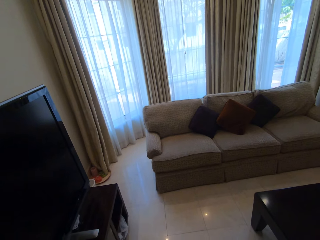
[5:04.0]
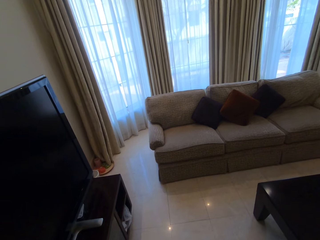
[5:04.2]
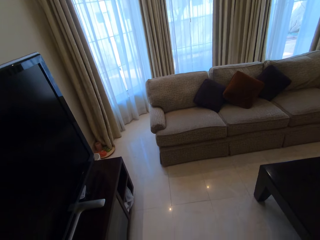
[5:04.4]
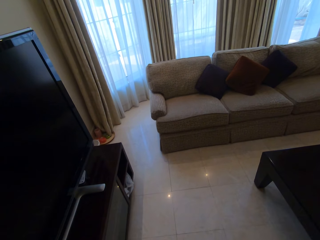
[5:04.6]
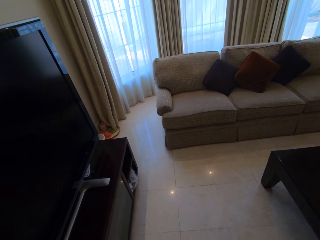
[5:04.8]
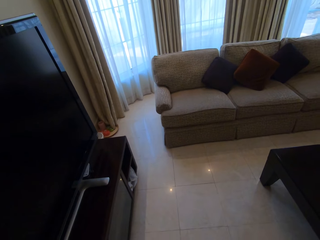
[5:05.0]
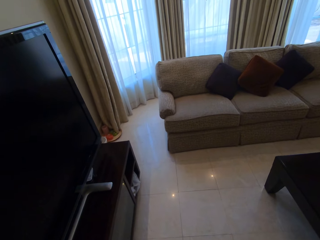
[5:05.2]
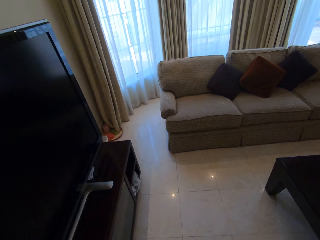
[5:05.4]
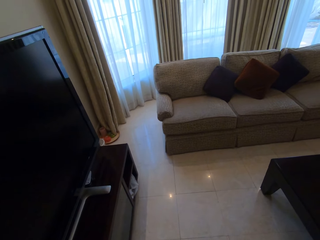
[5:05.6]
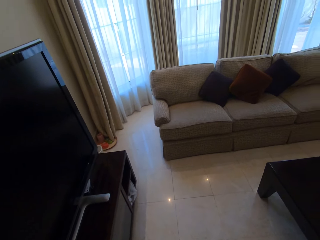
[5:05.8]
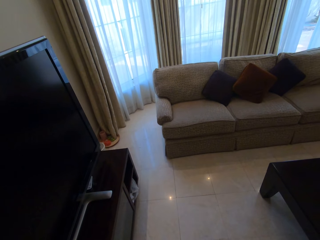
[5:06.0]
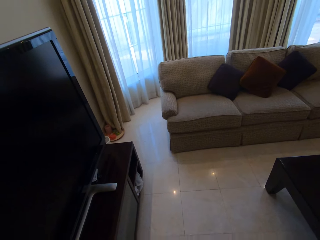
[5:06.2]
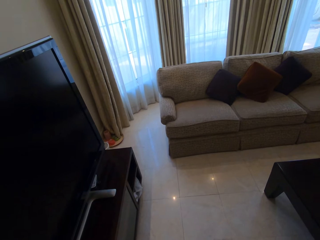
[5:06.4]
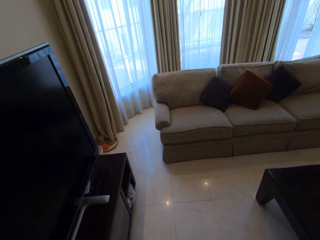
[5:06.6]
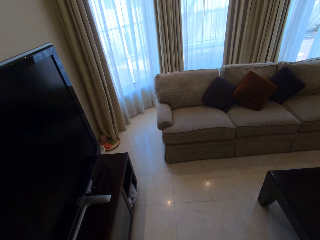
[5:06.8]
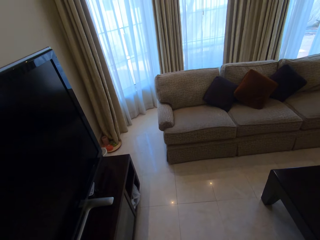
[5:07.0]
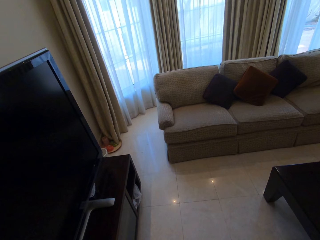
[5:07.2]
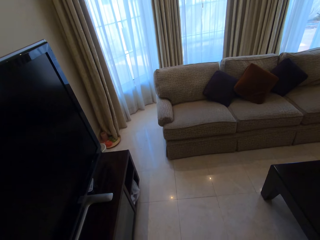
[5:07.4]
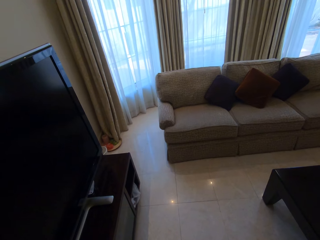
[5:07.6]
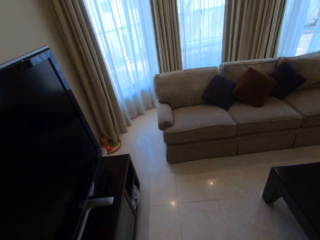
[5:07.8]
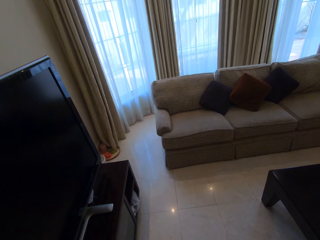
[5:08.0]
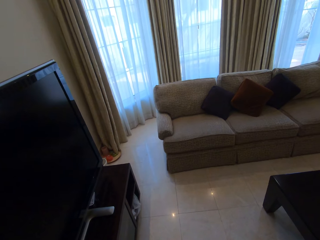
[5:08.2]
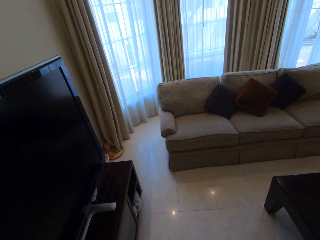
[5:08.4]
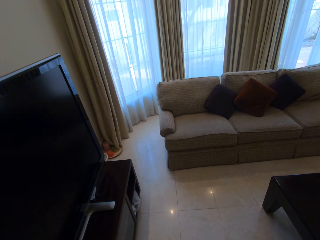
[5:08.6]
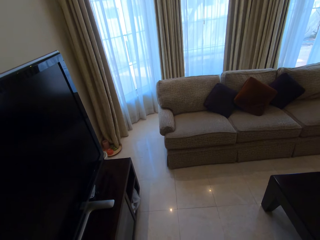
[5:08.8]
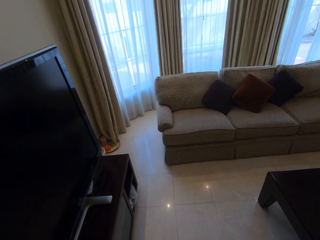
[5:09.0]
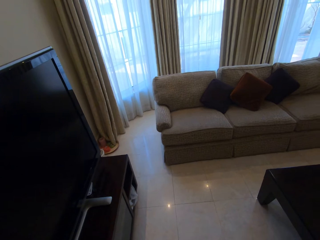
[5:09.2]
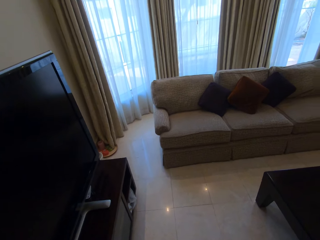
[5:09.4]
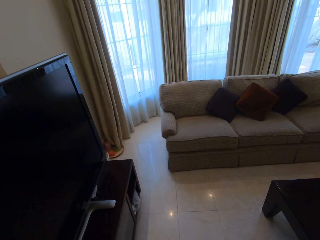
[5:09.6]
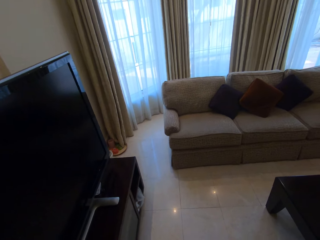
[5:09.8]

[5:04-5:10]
The camera wearer stares at the sofa.

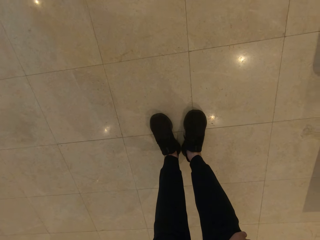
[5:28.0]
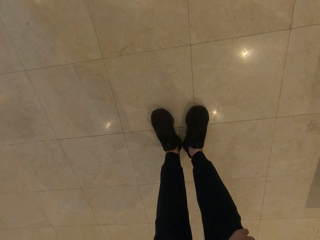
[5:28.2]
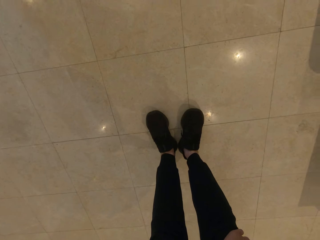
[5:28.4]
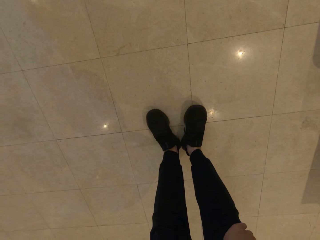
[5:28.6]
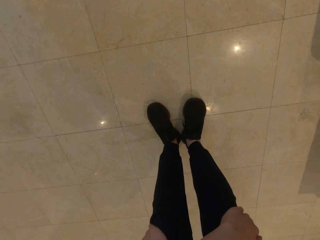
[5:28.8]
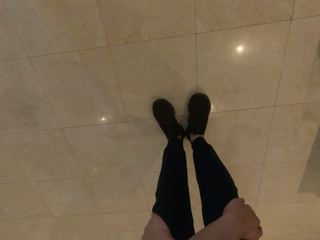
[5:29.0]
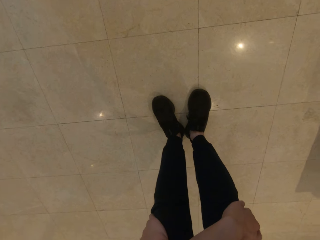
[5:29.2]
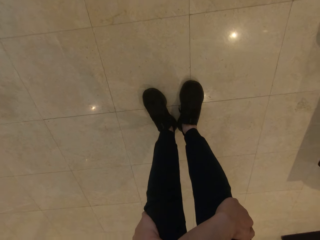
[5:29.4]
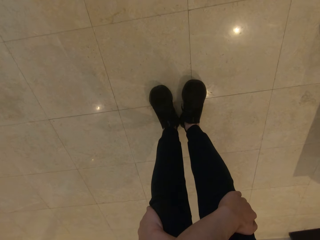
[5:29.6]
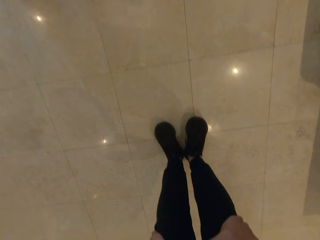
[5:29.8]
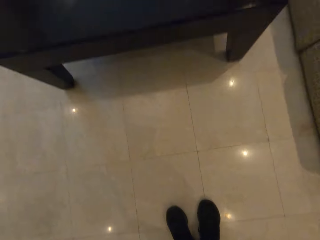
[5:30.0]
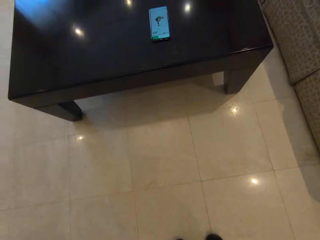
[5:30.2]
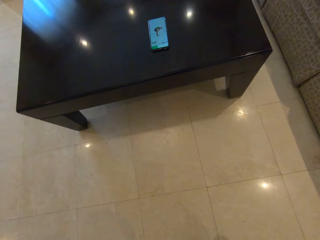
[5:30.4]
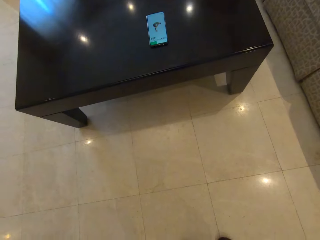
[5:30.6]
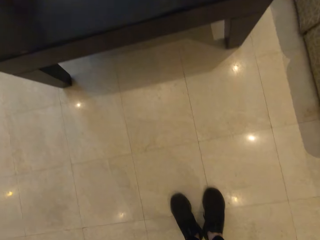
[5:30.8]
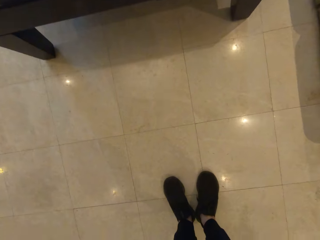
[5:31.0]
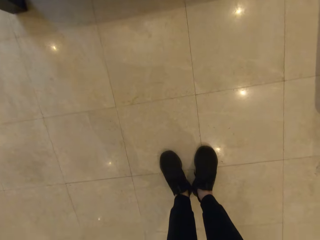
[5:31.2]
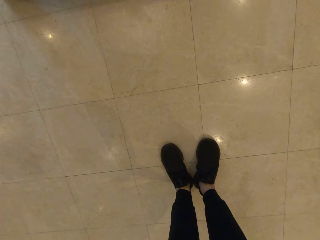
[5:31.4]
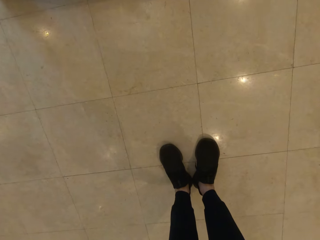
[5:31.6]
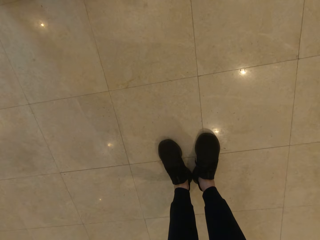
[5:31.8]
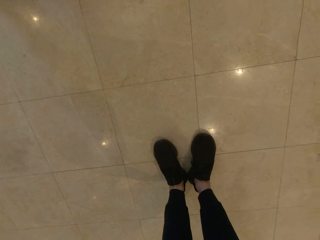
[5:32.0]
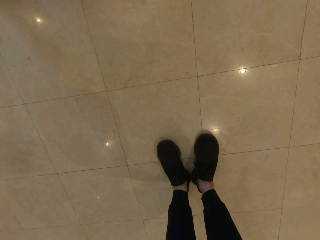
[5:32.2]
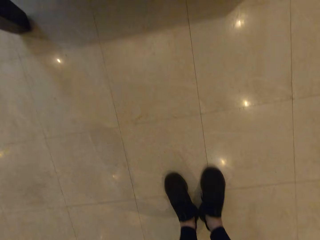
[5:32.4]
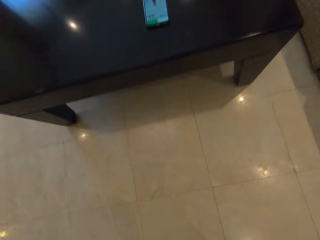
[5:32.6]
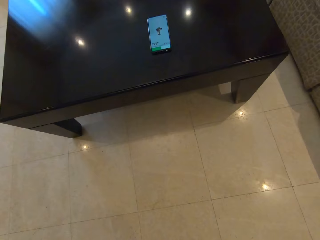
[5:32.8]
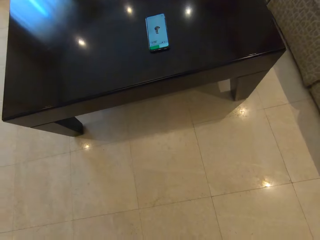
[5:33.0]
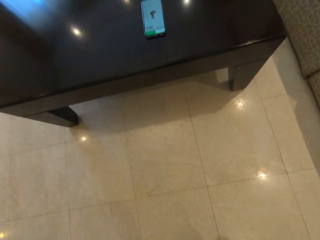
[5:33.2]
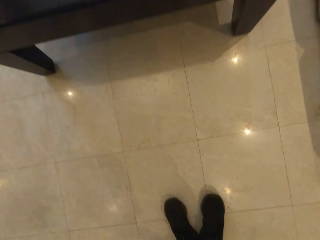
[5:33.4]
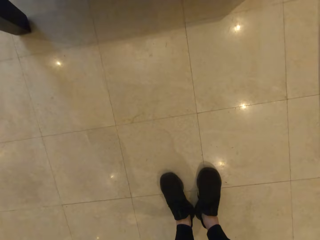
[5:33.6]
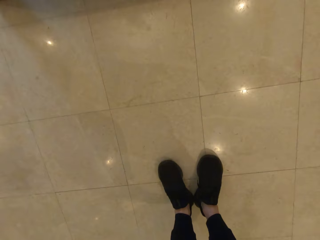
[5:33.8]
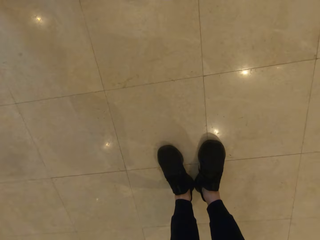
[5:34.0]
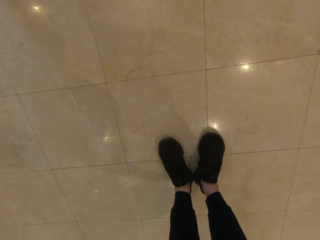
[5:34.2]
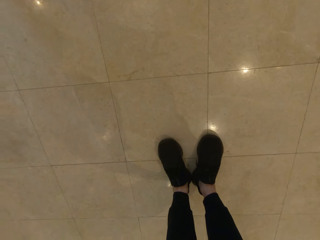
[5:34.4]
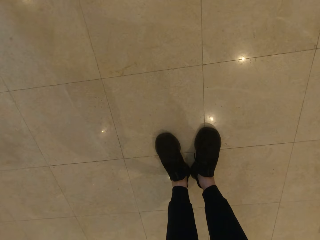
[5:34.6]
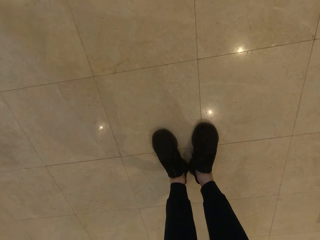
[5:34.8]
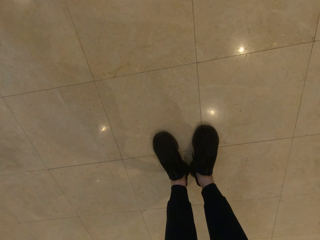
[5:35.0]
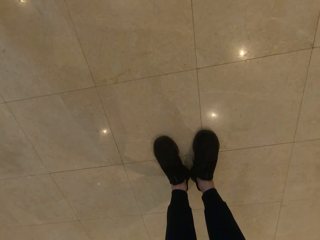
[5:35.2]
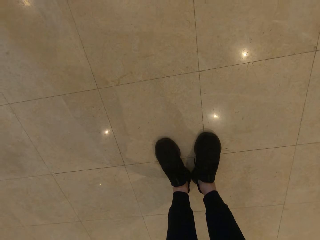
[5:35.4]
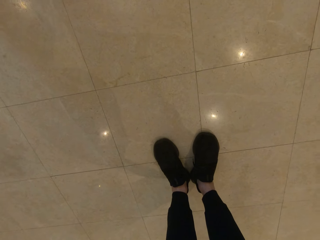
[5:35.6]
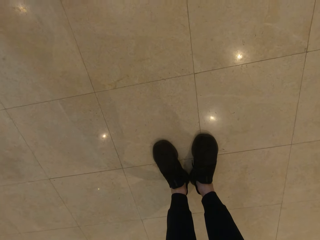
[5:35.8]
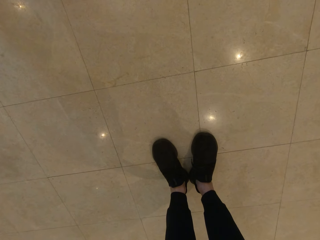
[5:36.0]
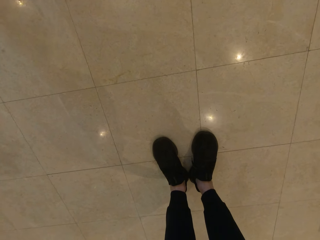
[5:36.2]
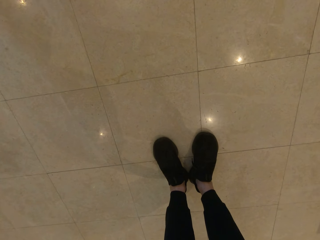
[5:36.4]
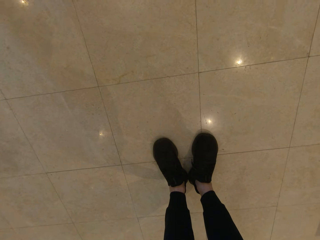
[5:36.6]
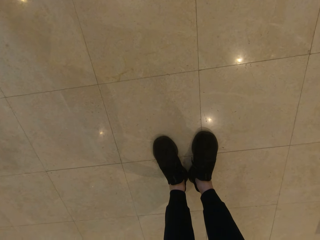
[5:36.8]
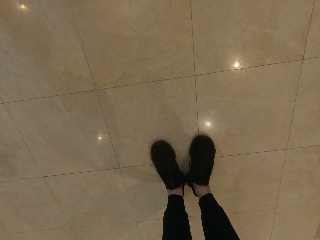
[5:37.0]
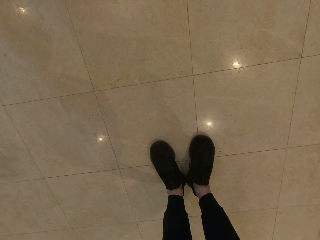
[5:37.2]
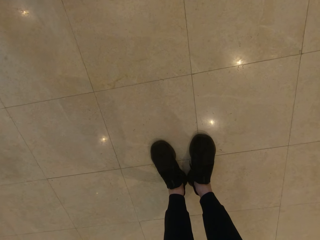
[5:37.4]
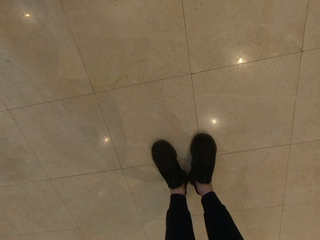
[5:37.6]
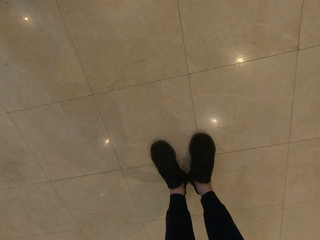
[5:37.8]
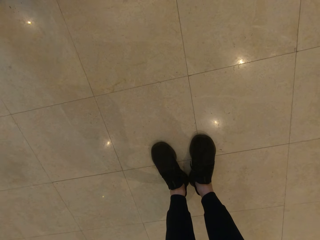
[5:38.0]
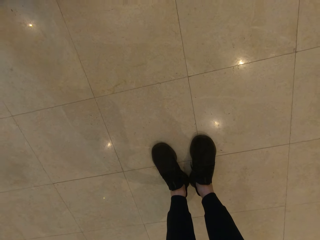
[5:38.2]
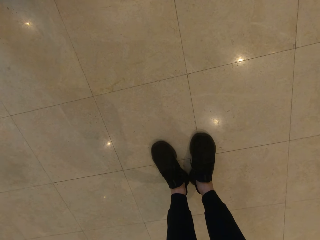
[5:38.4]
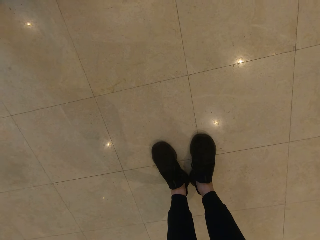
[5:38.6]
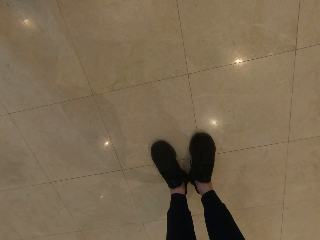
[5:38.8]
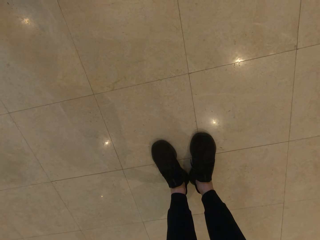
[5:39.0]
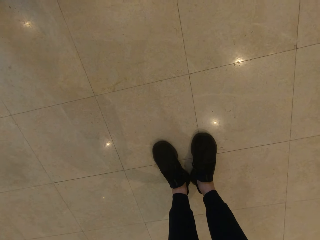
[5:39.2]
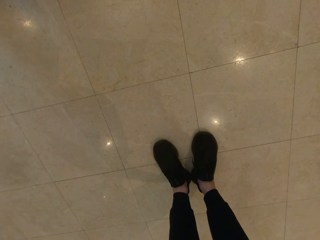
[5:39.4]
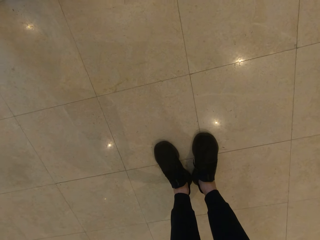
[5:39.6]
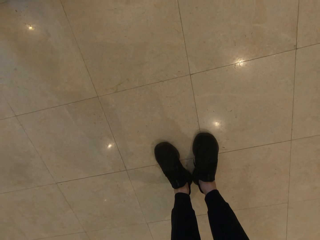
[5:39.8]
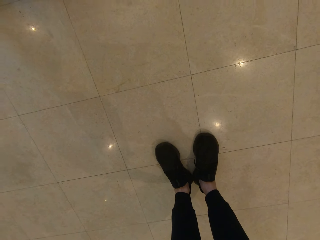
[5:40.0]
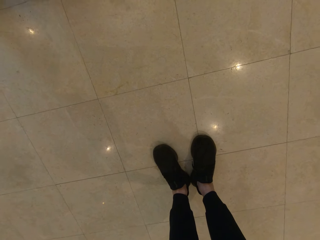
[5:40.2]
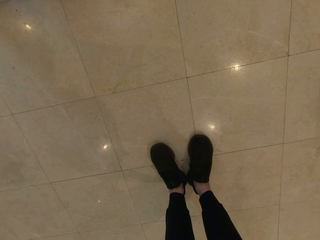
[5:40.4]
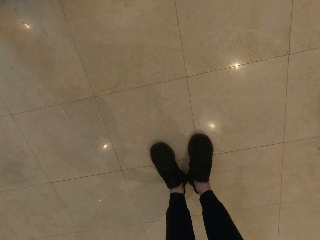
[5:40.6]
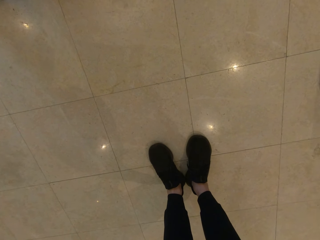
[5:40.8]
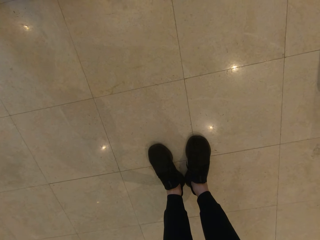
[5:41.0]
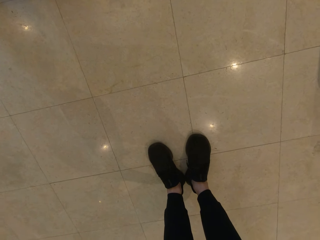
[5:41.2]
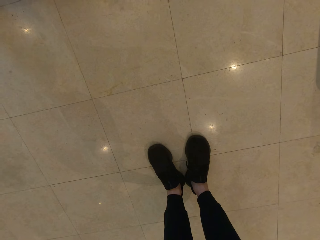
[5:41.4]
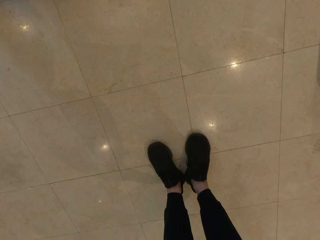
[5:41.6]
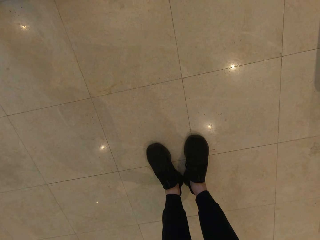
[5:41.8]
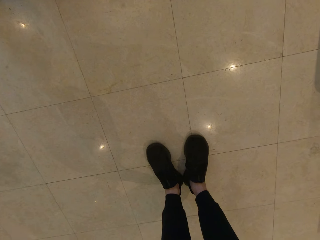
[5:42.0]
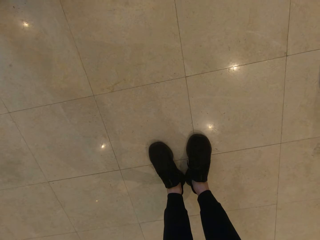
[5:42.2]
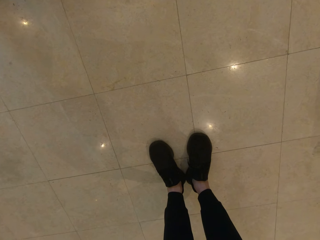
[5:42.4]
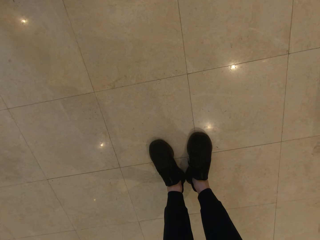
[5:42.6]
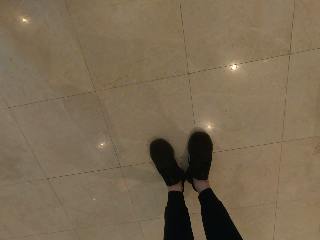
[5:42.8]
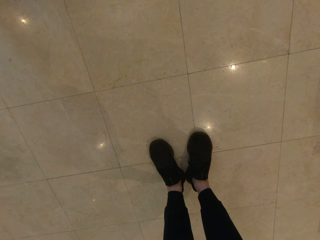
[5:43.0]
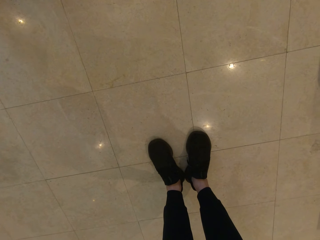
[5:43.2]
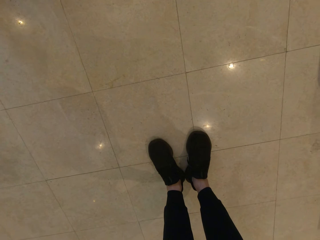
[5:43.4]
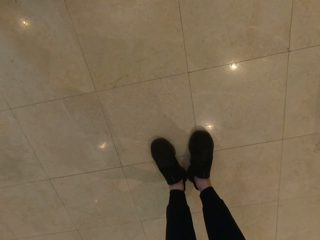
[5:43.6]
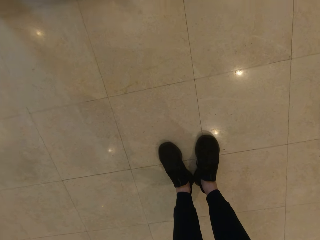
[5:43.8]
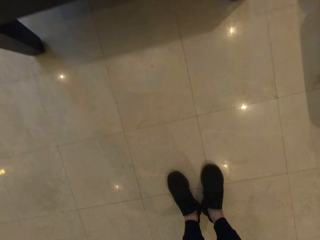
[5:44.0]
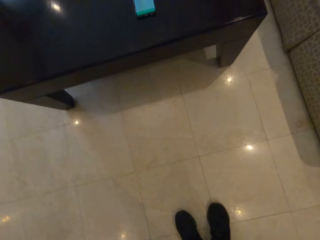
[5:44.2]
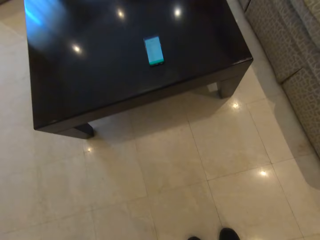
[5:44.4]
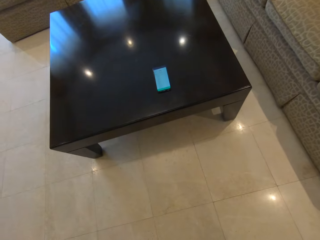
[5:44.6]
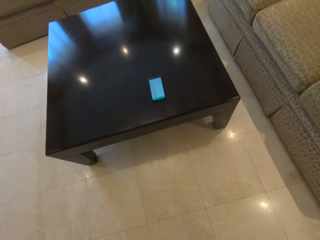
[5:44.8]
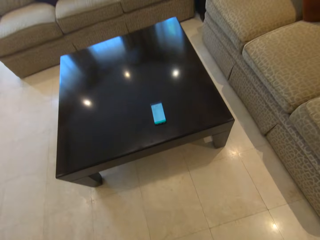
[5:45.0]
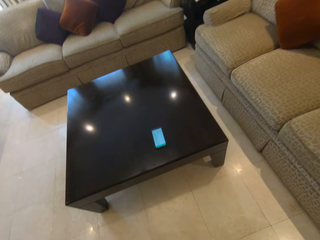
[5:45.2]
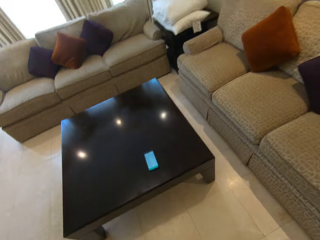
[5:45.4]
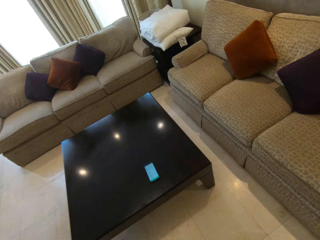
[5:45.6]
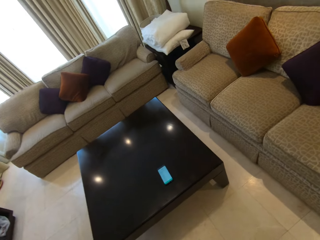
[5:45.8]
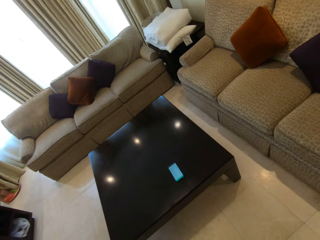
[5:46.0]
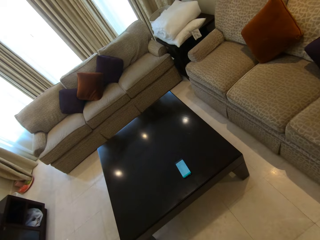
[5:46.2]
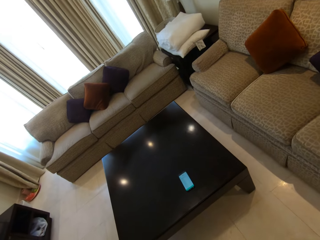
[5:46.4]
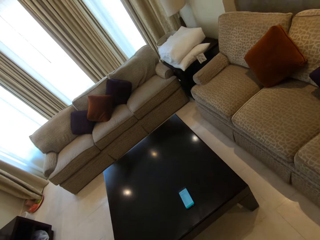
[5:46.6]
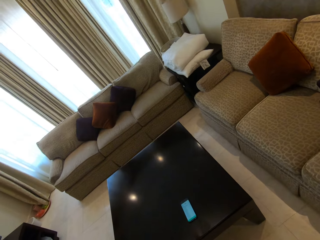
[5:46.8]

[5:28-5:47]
The camera wearer looks at the instructional video on the phone on the table. He maintains the exercise position. He stares at his shoes. He looks at the instructional video on the phone on the table. He maintains the exercise position. He stares at his shoes. He stands upright. He stares at the phone on the table. He walks around the sitting room. He stares at the sofa.
